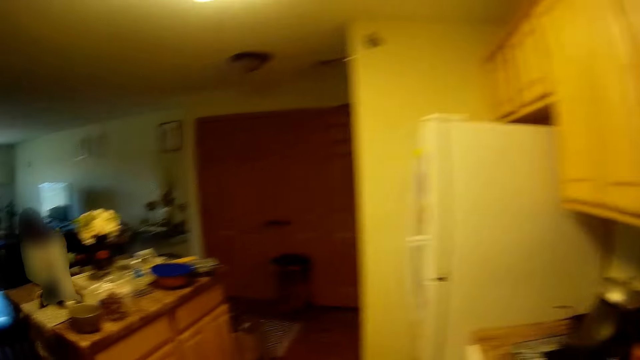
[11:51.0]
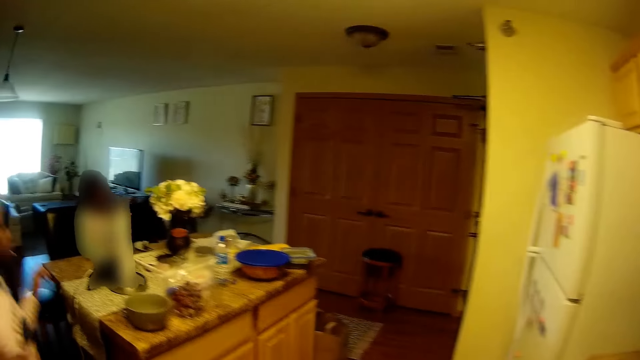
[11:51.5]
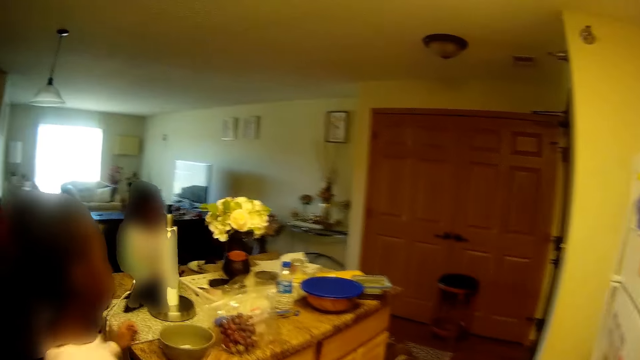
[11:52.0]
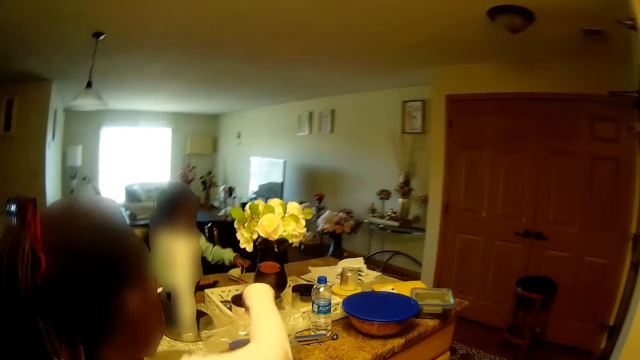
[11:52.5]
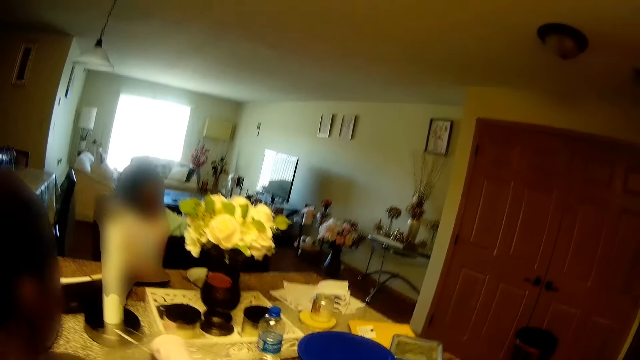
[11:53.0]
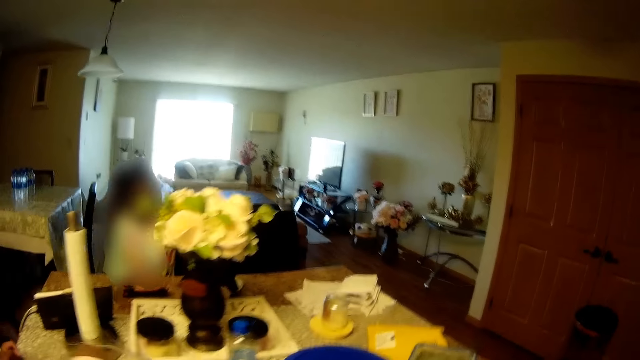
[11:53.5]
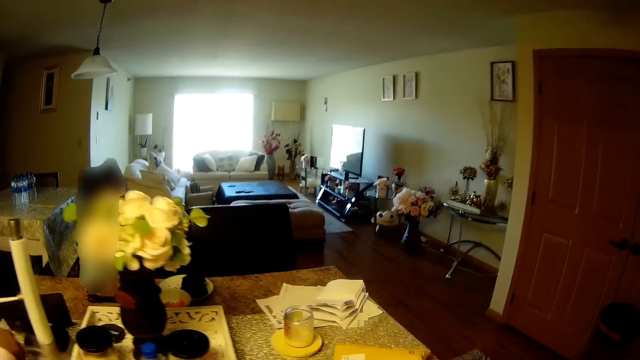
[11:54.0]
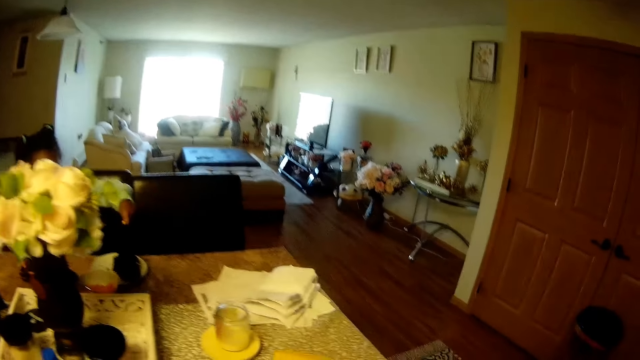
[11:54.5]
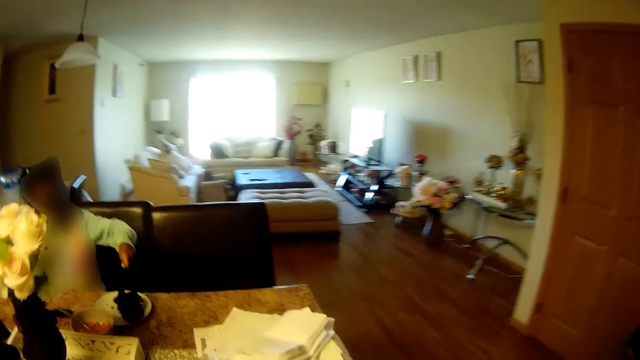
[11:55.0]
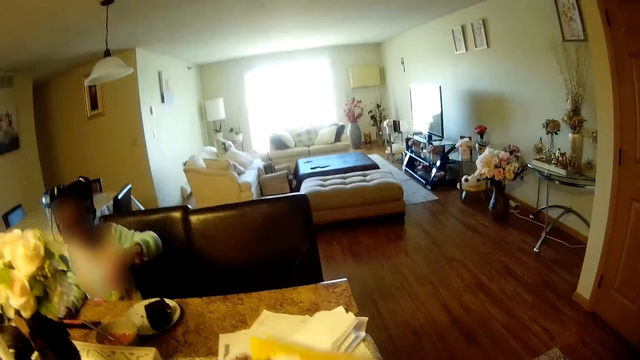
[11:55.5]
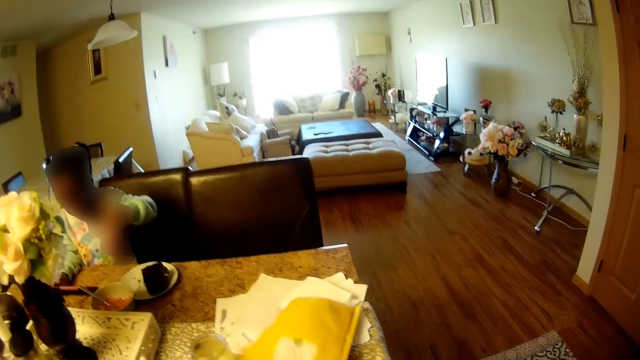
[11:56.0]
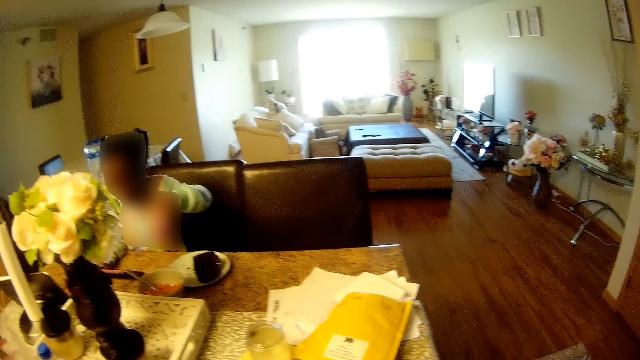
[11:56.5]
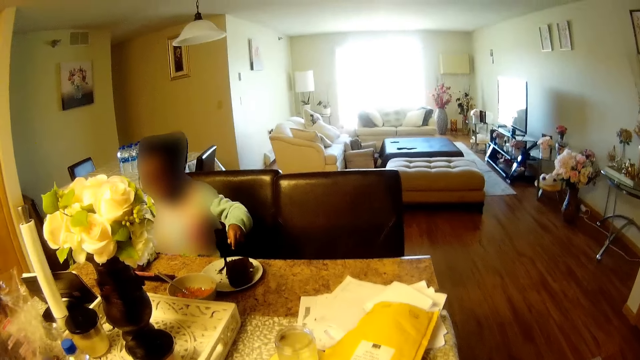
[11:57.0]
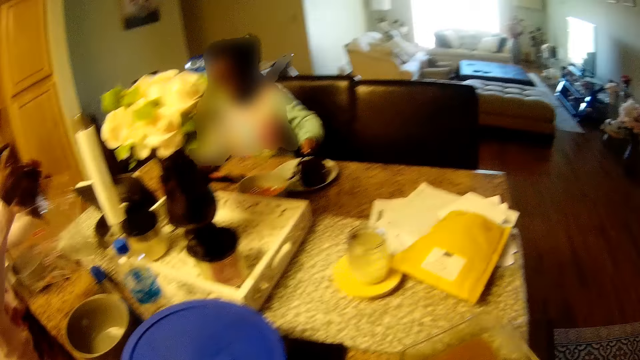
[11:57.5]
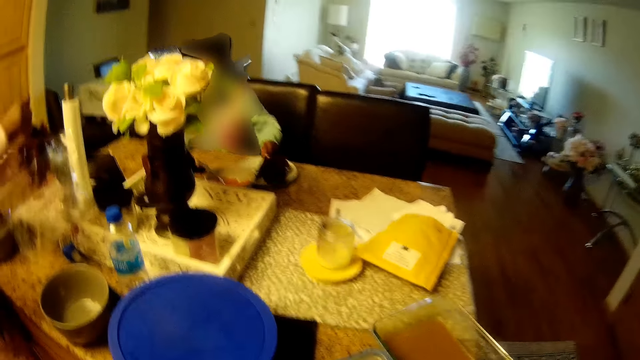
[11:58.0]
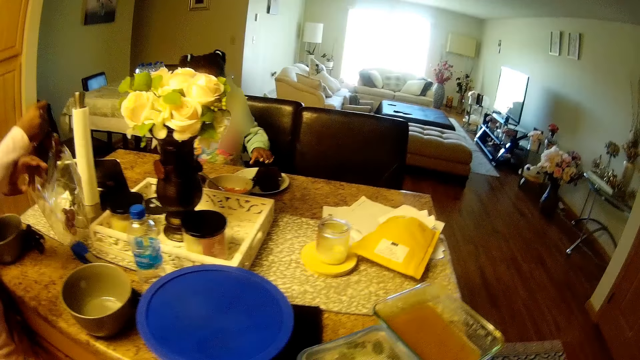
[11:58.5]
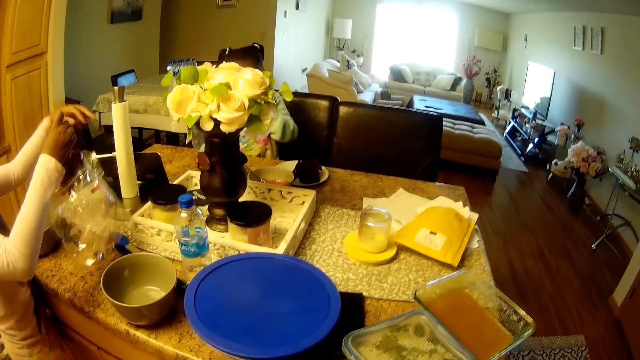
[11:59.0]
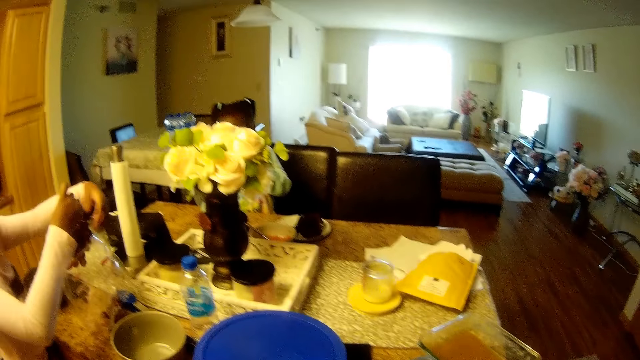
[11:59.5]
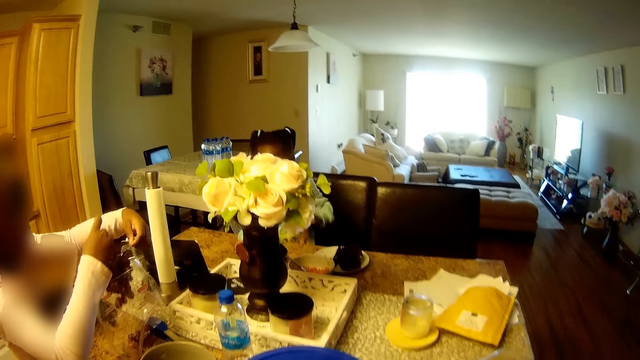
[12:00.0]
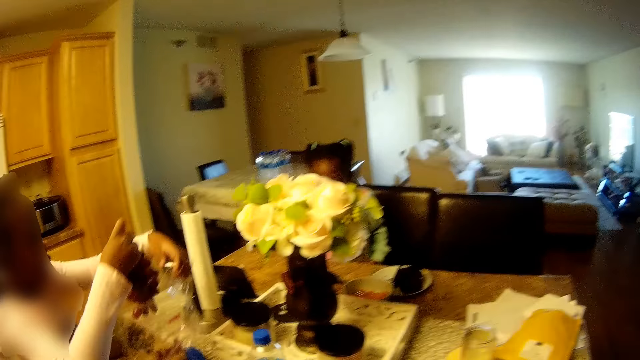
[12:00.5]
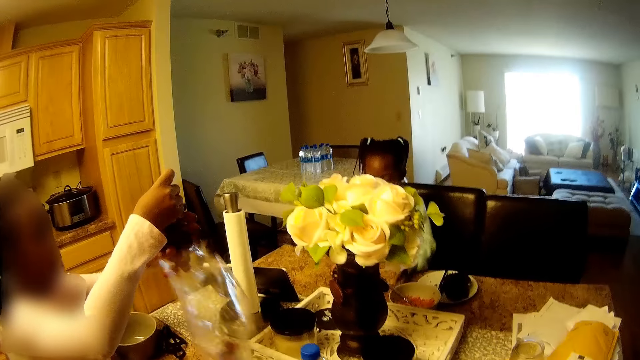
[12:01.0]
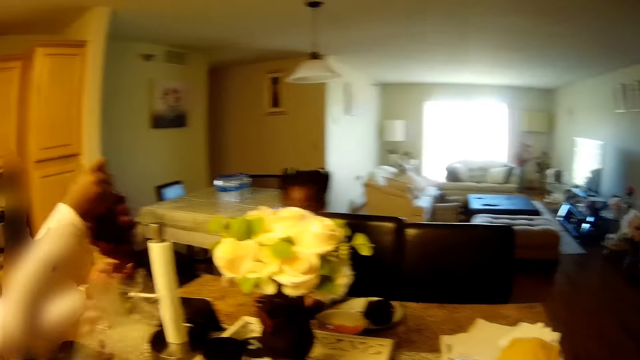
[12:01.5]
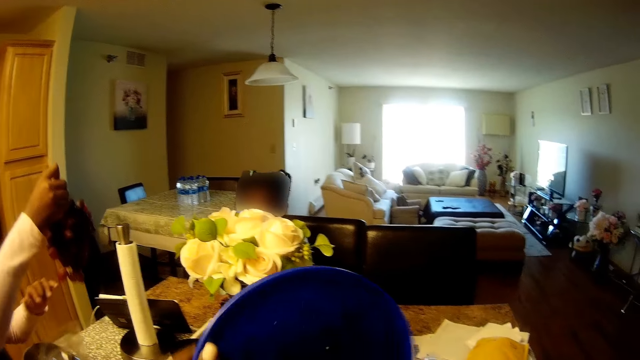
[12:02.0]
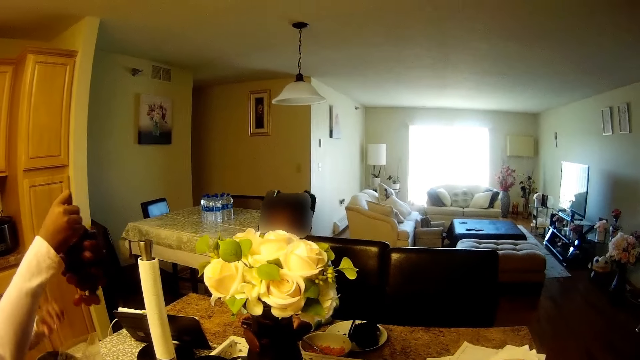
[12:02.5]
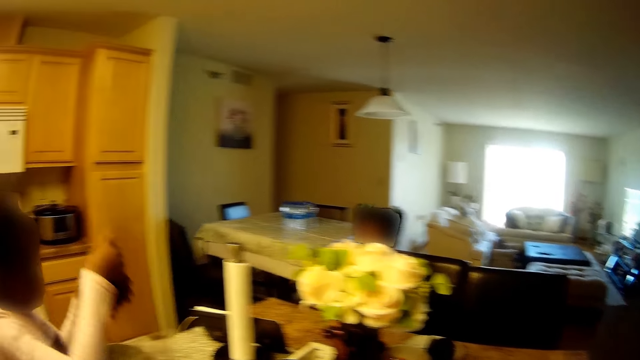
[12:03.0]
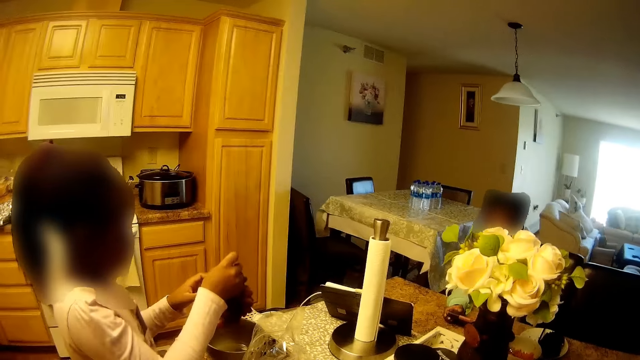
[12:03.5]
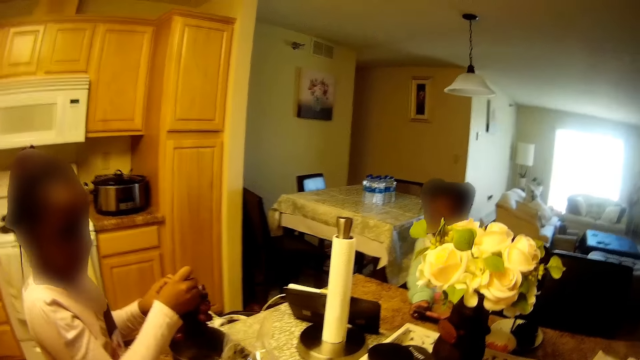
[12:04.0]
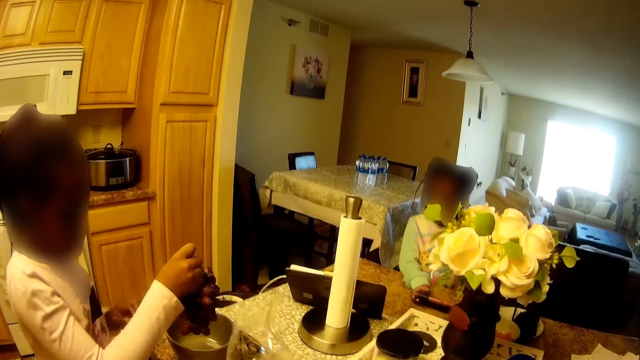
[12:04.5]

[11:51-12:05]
A girl picks grapes from a bag on the kitchen counter with her right hand. The girl interacts with another girl. The other girl eats cake from a plate on the kitchen counter with cutlery in her left hand. The camera wearer picks up an envelope from the kitchen counter with her left hand. She drops the envelope on the kitchen counter with her left hand. The first girl brings grapes out of the bag on the kitchen counter with both hands. Someone holds something with her hands. The camera wearer interacts with the first girl.

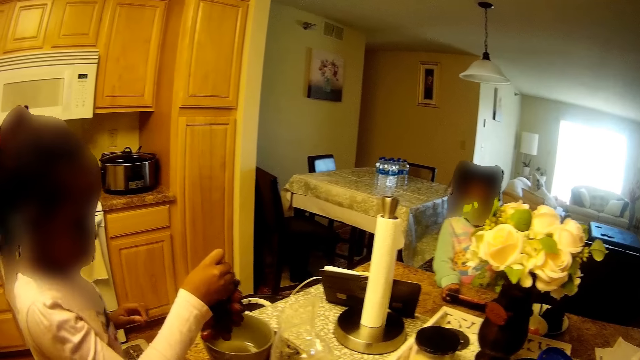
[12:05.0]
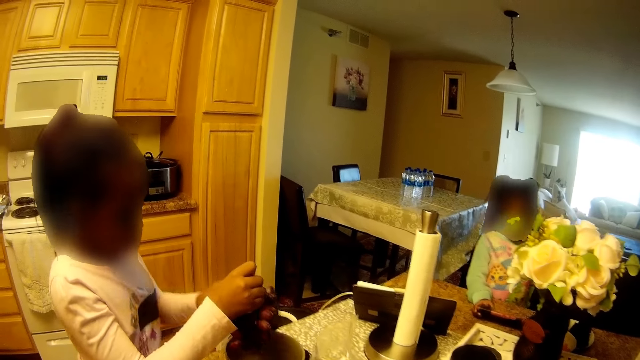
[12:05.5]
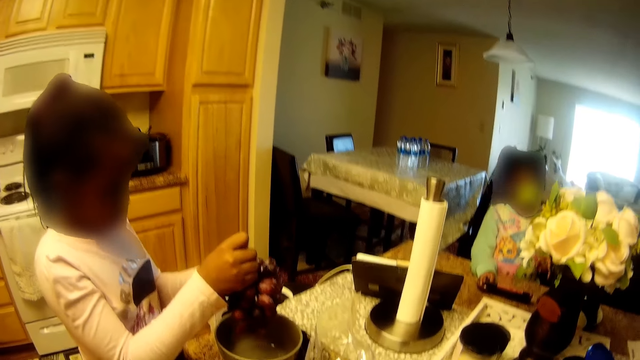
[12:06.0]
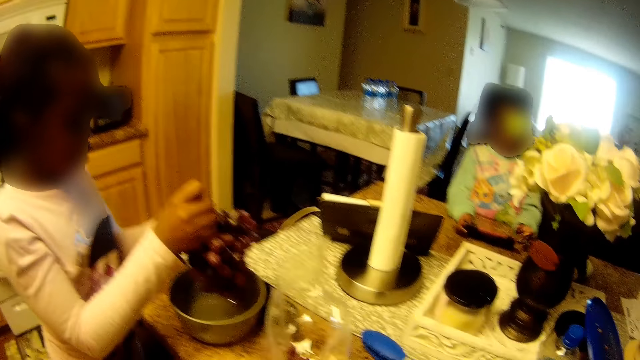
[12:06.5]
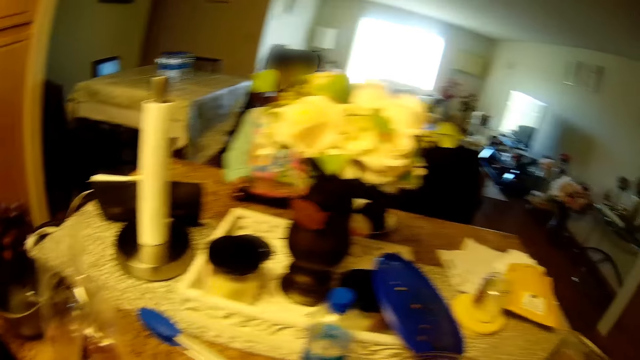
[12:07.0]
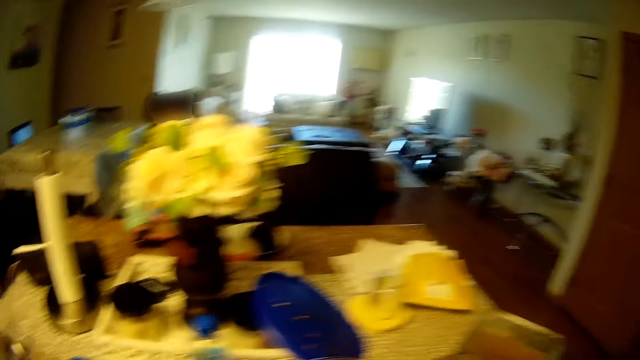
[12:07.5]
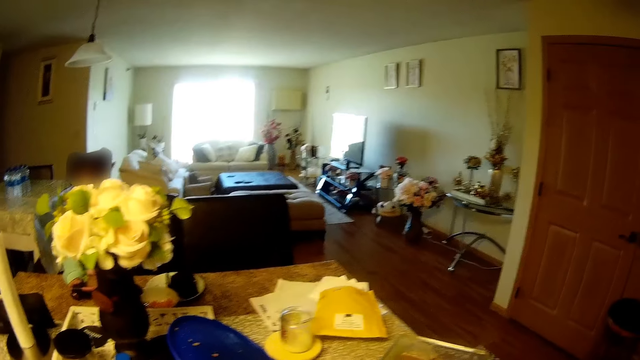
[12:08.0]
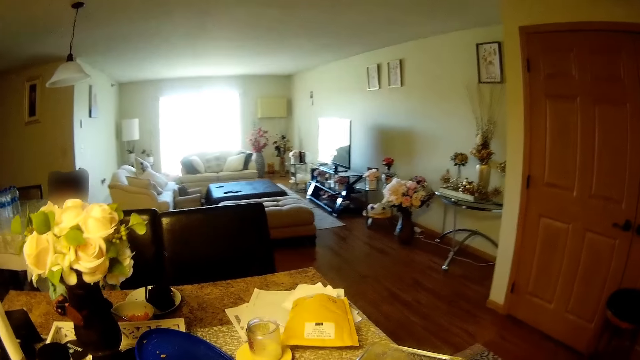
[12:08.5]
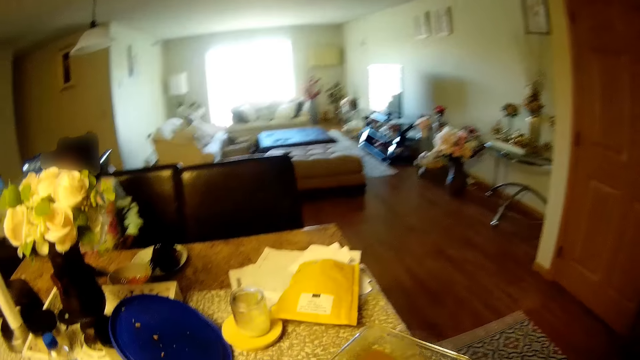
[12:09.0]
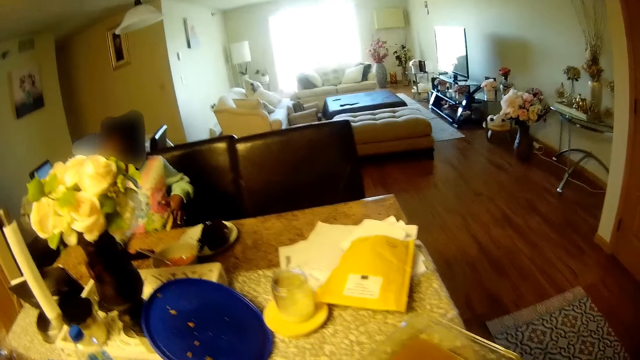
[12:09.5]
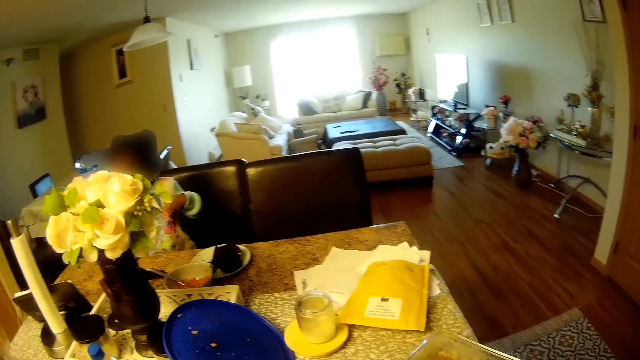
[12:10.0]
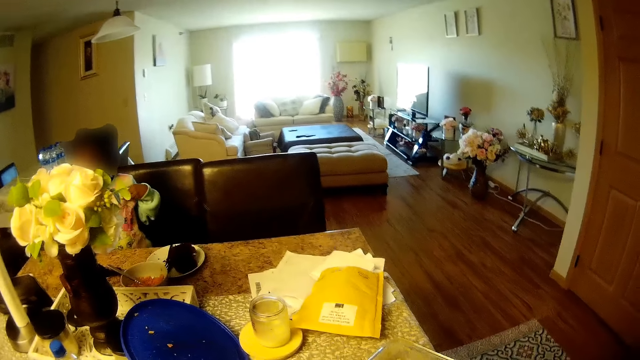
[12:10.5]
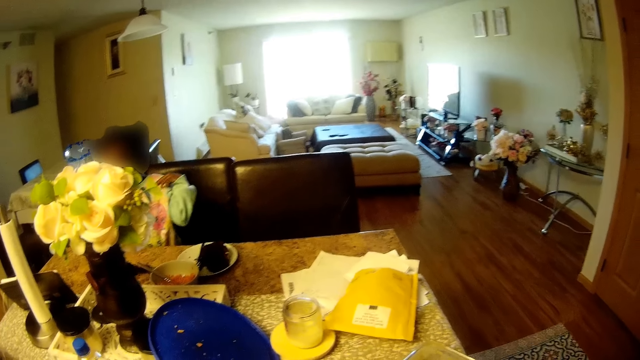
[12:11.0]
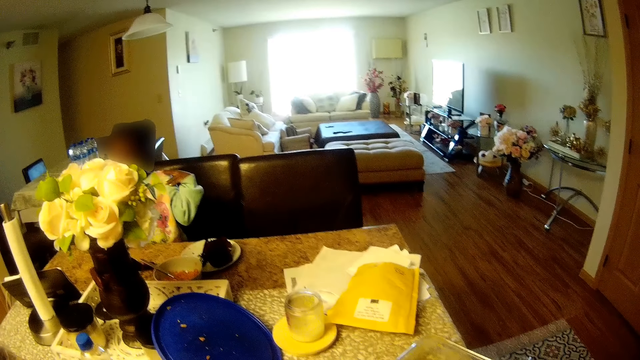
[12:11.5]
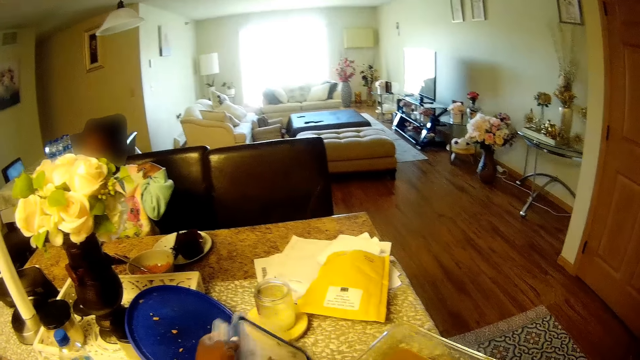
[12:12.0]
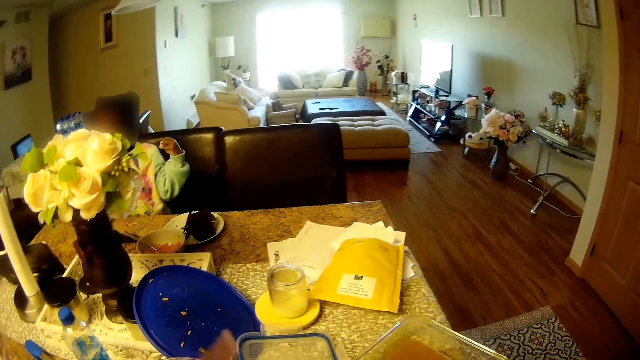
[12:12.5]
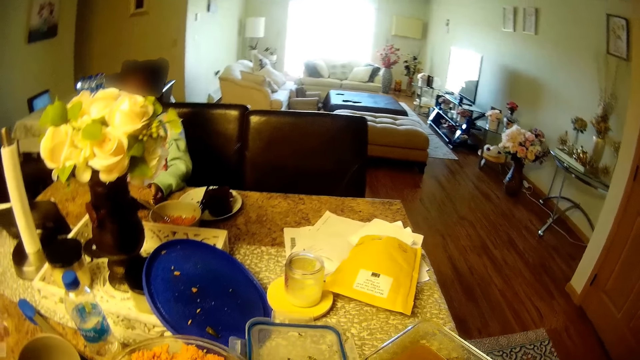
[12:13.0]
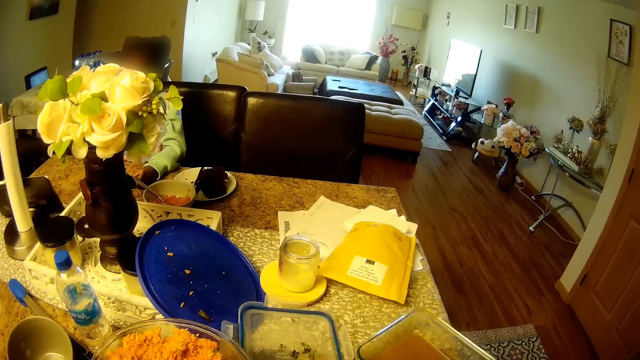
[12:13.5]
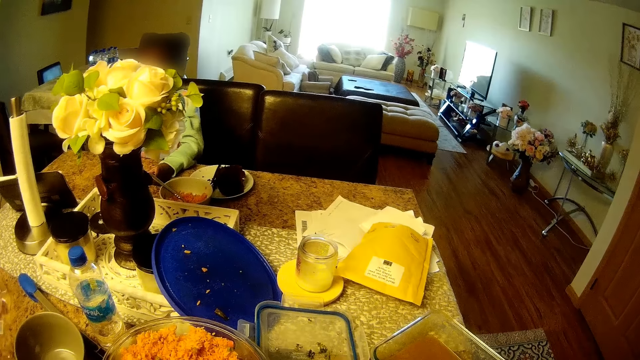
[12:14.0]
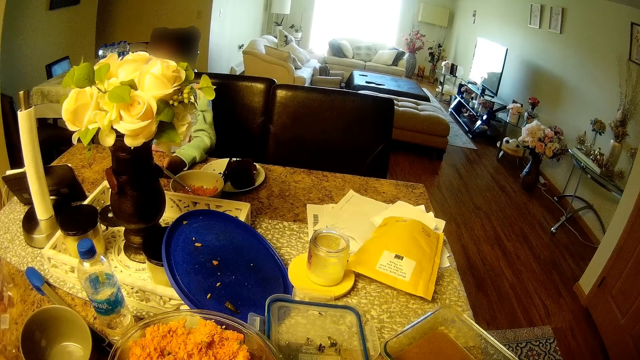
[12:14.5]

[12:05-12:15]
The camera wearer places something on the table. A girl rubs her body with her left hand. Another girl interacts with the first girl. The camera wearer places the cover of a container on the kitchen counter with her left hand.
